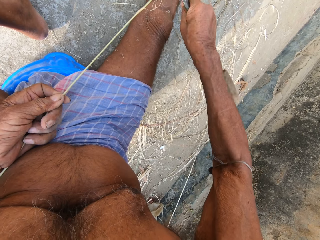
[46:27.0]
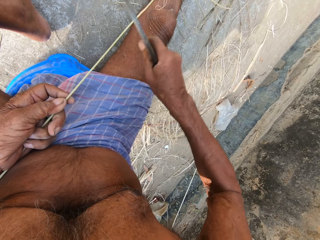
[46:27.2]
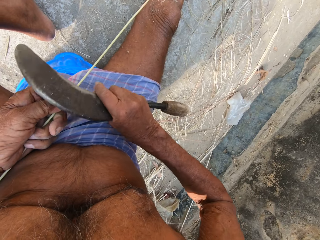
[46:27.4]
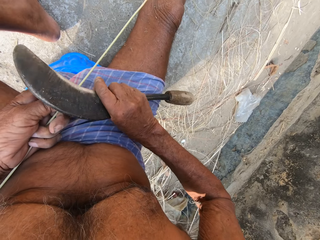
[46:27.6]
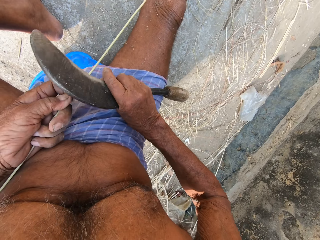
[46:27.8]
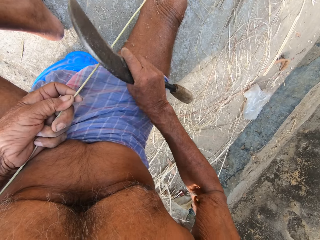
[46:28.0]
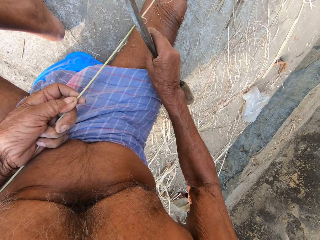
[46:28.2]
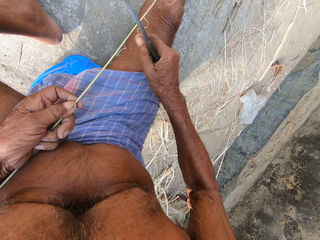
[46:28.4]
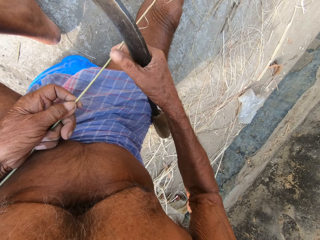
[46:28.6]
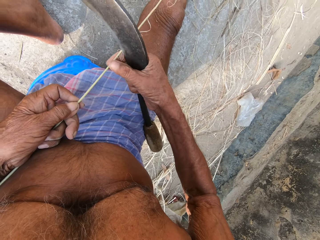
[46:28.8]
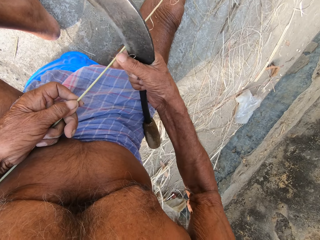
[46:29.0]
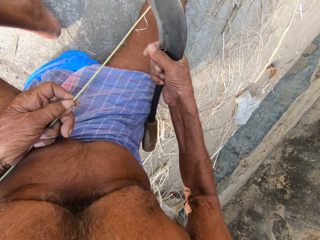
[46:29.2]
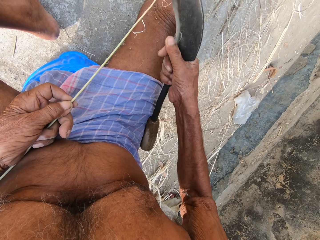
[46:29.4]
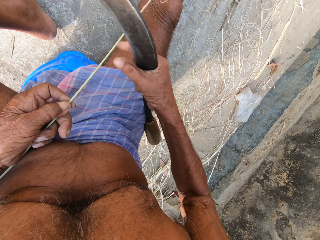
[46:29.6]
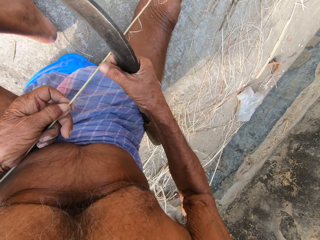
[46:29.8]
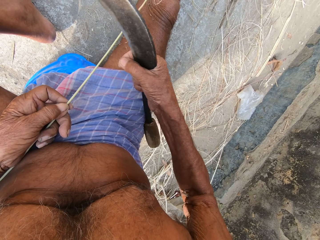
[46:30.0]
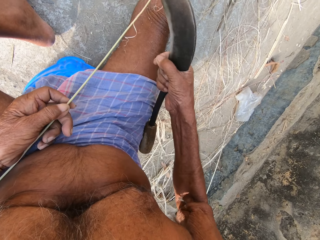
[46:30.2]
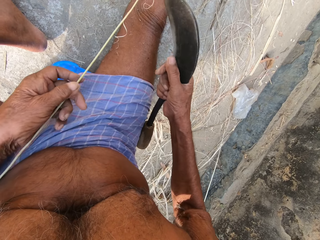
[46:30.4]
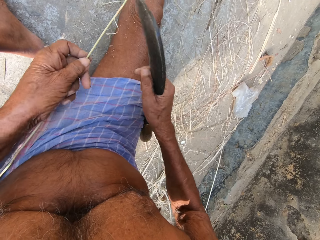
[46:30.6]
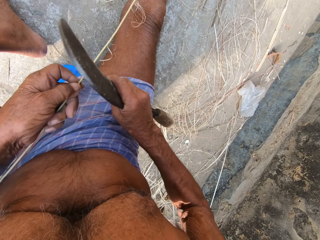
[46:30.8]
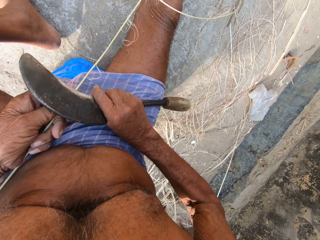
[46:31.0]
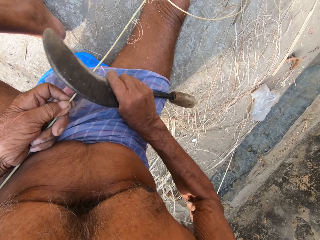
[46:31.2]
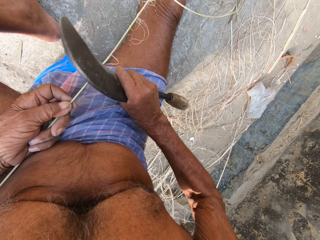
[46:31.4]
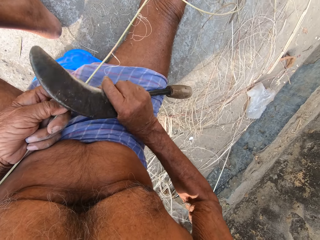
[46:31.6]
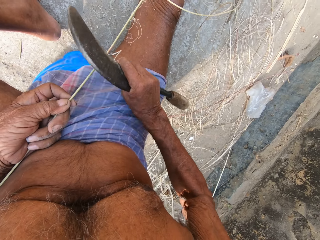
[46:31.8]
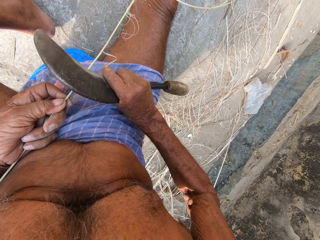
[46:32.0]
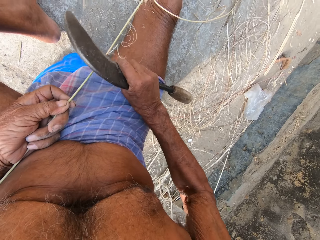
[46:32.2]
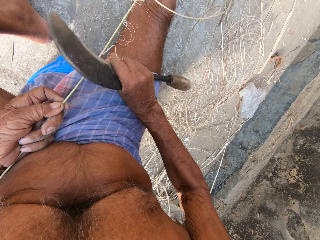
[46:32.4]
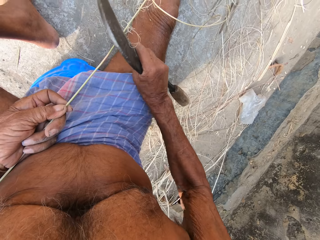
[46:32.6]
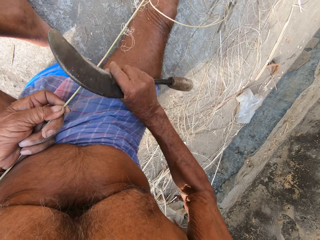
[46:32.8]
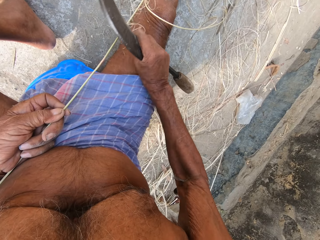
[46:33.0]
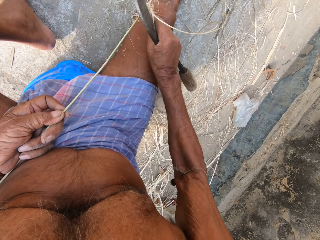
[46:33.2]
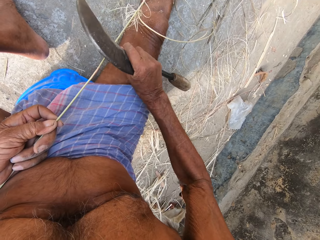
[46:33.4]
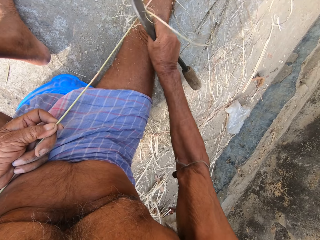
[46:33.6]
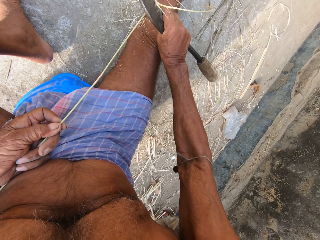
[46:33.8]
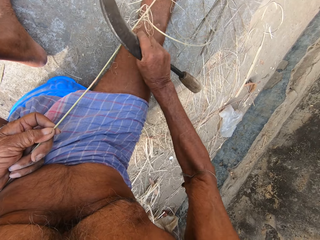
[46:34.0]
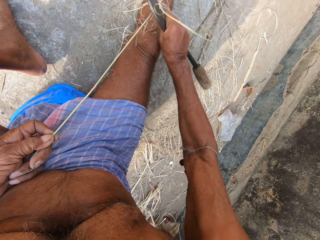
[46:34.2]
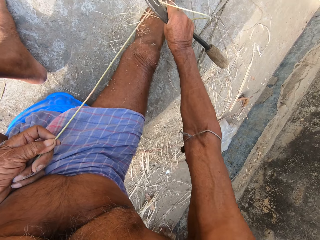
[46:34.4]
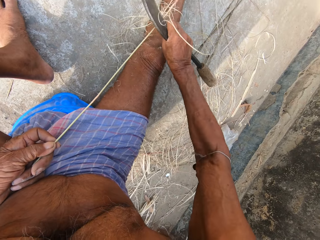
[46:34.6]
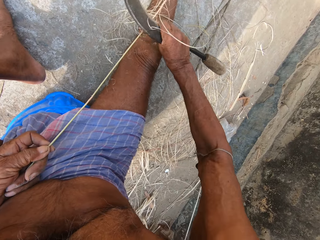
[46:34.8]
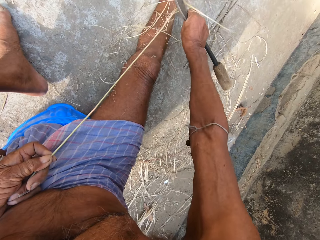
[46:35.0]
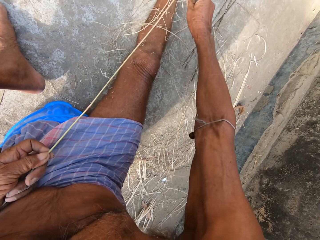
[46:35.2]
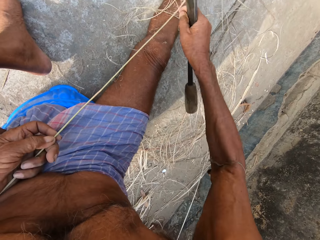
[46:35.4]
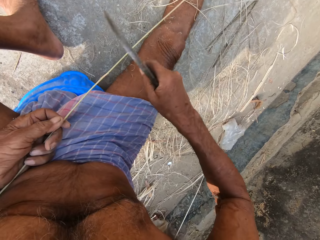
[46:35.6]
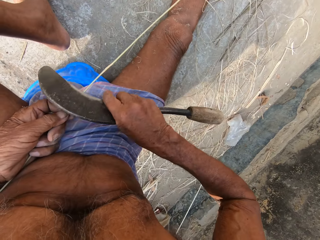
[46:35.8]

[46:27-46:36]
The camera wearer removes strands of twig from the twig with his right hand. He trims the twig with a sickle in his right hand.

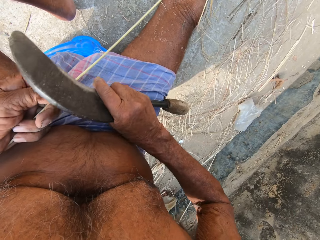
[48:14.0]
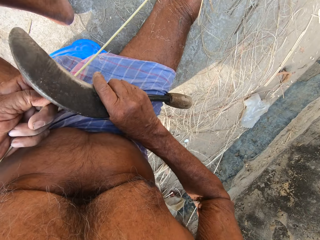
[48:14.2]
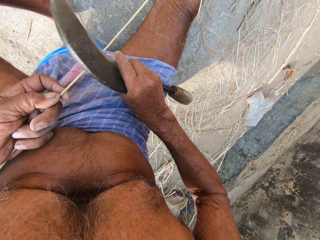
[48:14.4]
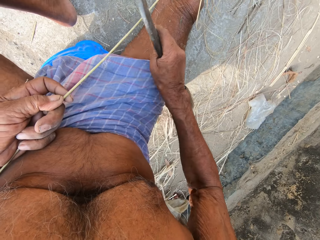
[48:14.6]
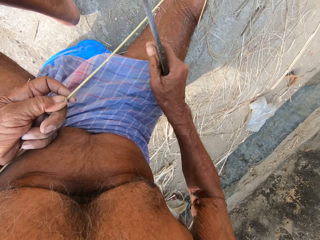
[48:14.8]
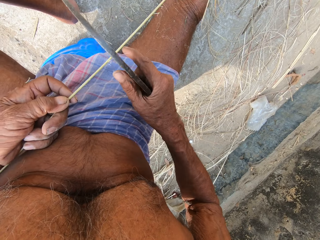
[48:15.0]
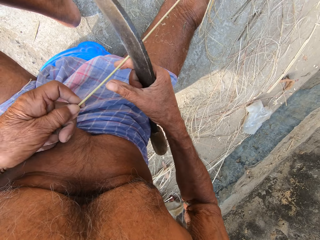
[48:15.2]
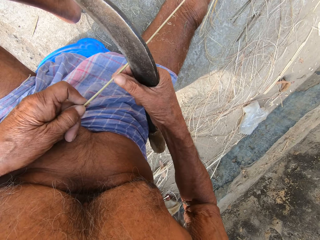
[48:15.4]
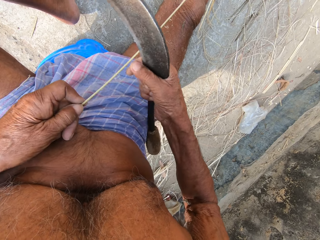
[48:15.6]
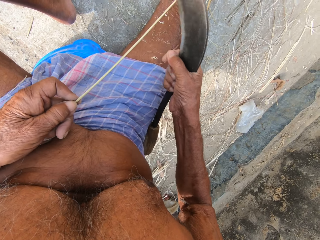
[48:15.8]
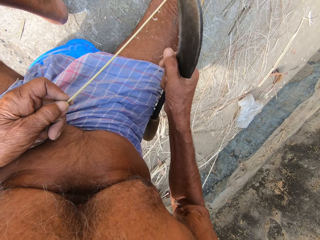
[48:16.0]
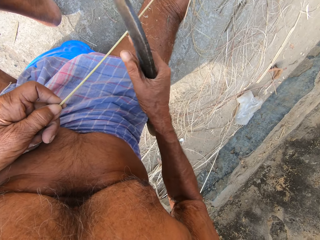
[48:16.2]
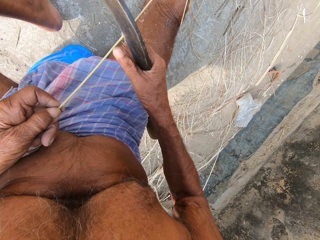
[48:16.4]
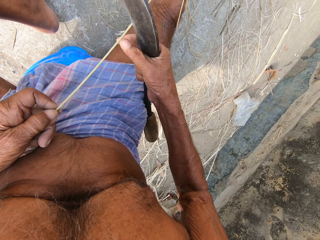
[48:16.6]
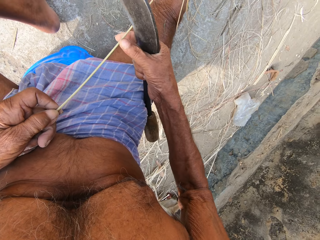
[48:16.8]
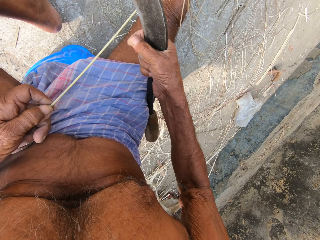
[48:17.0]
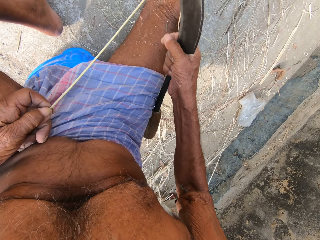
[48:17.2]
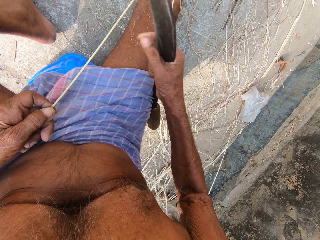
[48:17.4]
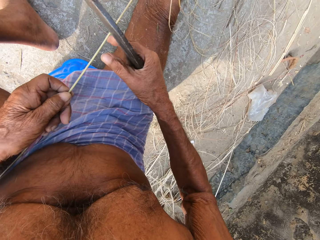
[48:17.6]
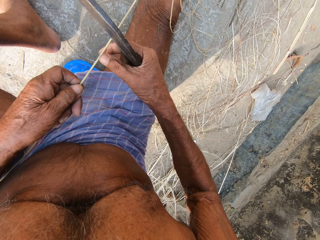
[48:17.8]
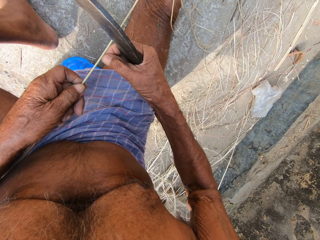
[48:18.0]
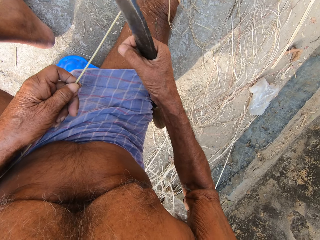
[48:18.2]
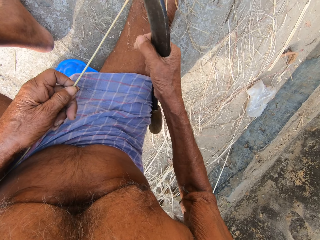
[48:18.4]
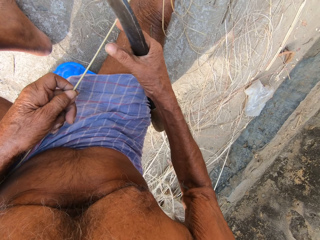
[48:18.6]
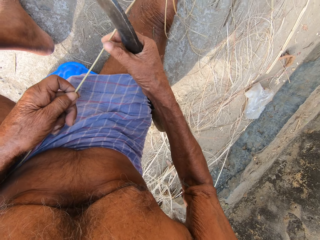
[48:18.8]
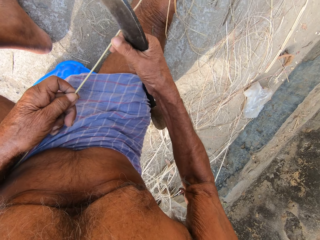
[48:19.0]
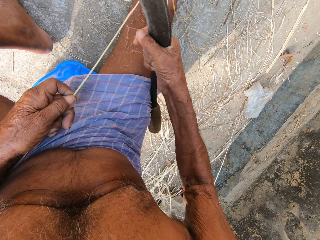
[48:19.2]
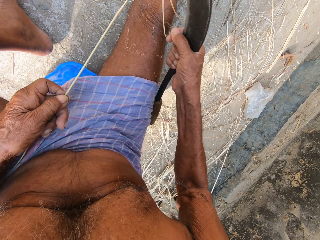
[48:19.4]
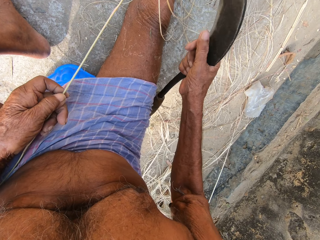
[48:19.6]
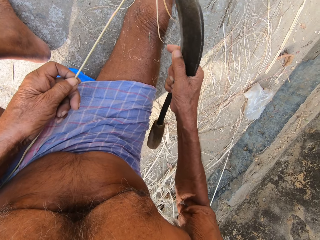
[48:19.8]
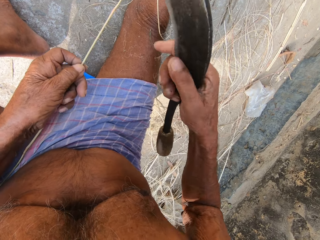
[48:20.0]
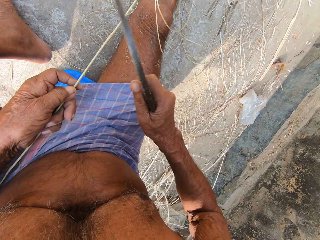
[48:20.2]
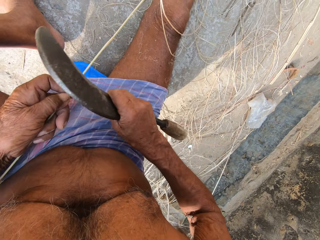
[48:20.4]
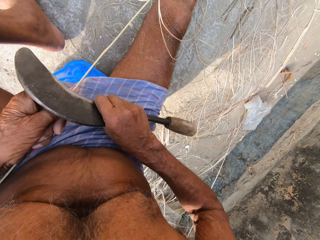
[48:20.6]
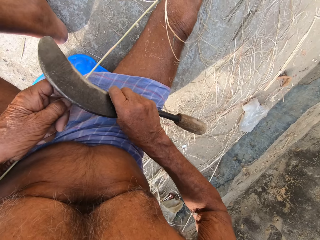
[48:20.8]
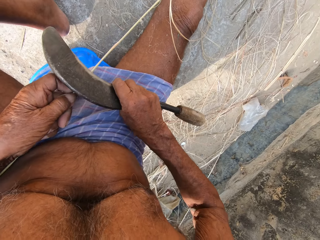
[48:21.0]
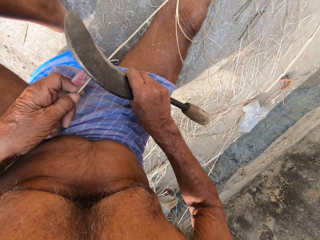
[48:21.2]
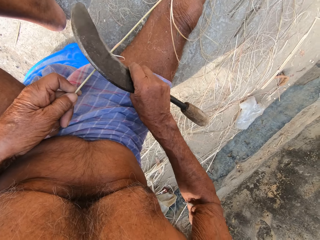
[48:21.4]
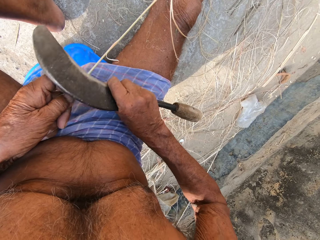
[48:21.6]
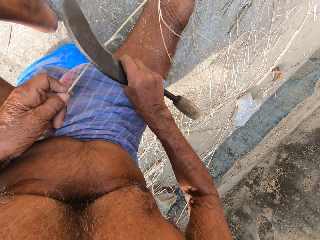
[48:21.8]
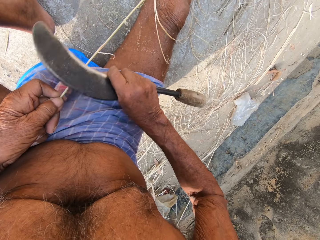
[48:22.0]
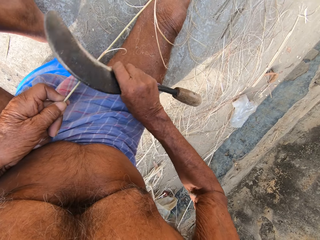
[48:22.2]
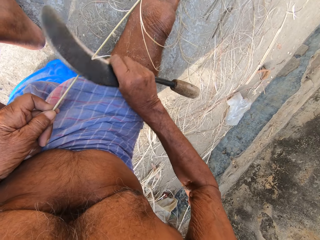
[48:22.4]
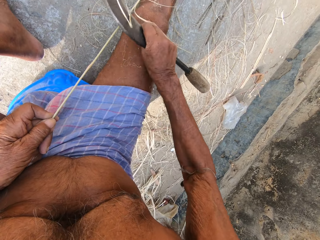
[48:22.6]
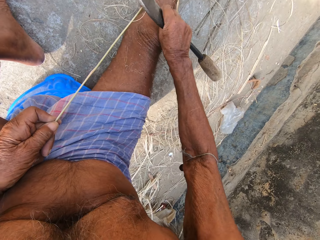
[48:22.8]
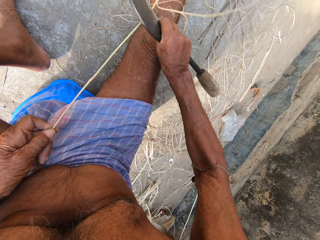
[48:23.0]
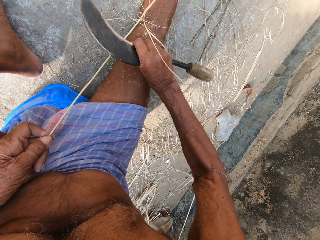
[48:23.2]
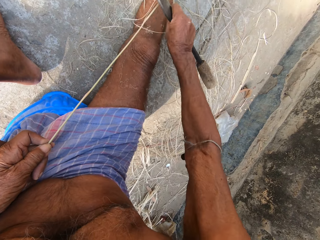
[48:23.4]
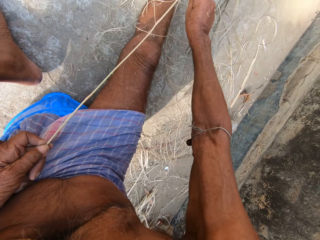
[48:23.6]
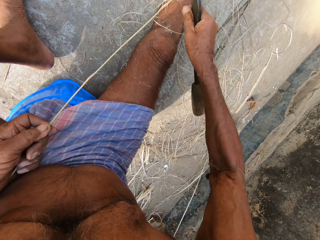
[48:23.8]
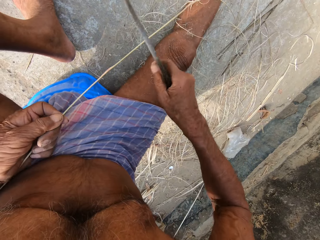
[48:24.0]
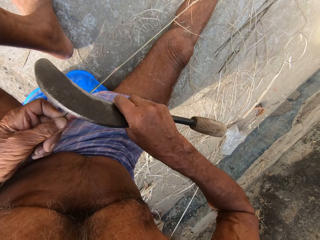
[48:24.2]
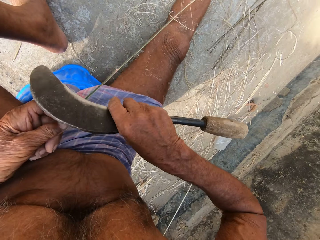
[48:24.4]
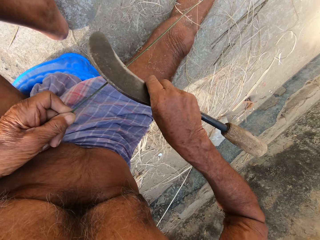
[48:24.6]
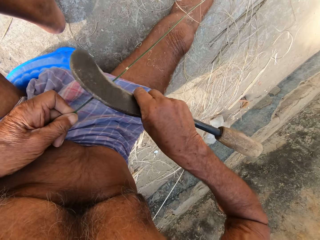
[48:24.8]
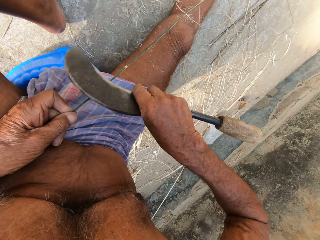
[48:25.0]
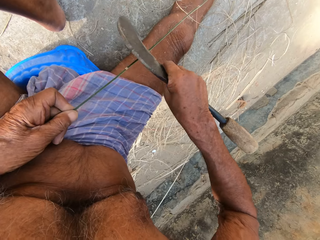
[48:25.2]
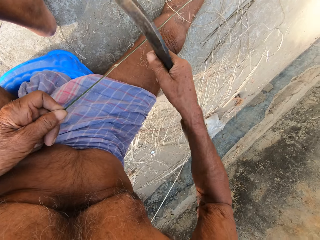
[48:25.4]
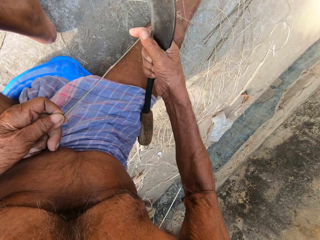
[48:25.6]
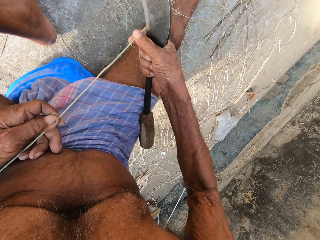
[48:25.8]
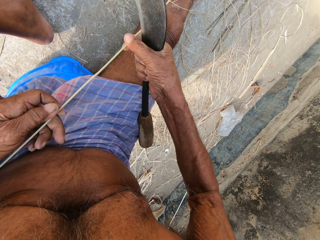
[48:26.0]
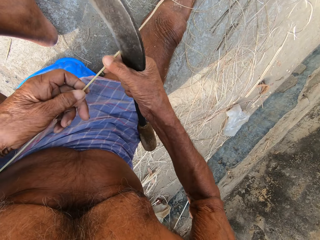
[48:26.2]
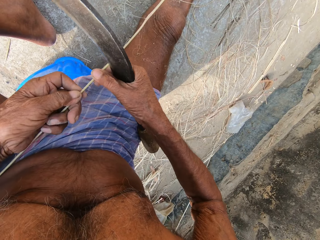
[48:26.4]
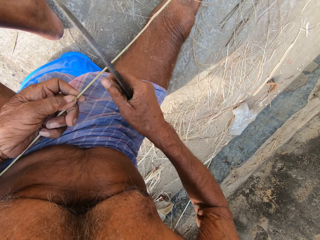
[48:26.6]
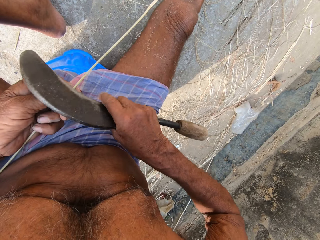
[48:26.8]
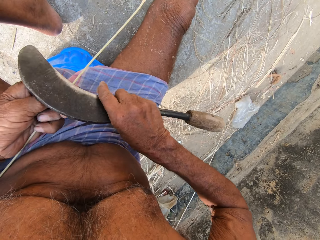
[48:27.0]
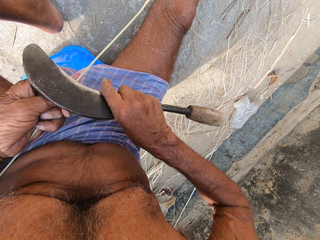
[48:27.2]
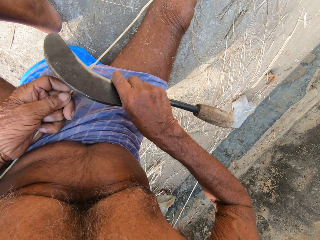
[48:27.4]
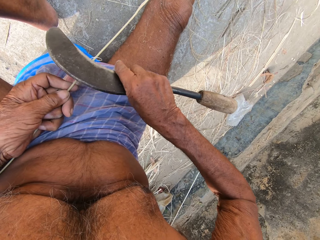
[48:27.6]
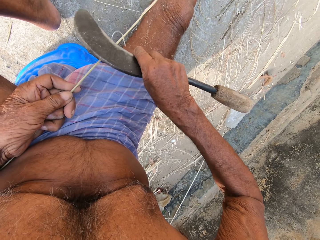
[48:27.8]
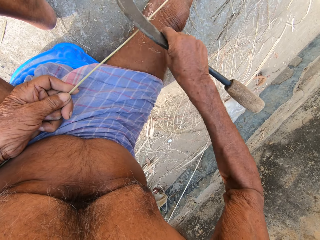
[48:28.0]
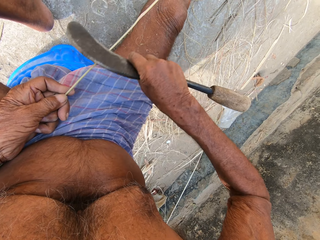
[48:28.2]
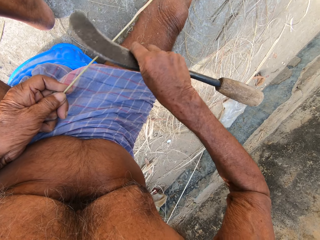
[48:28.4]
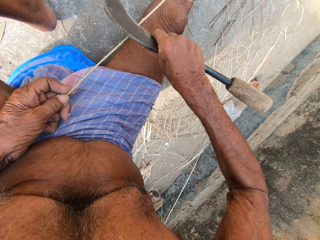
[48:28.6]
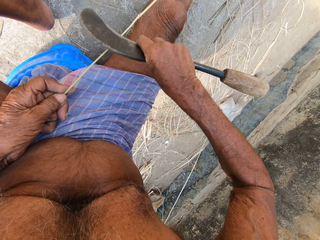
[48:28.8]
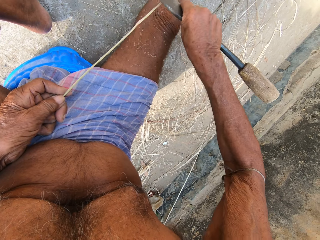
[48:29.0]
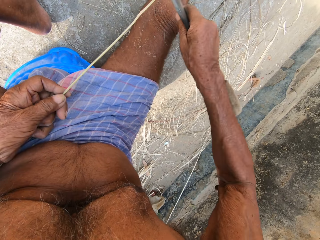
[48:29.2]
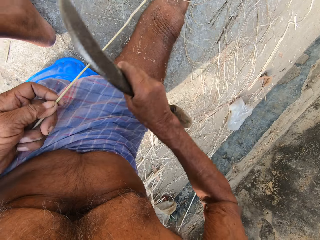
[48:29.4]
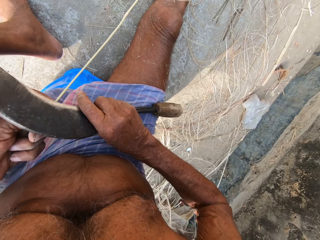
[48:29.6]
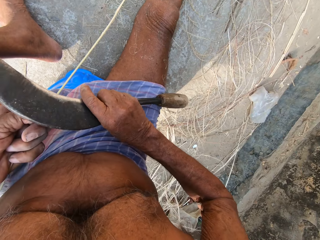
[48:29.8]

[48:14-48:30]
The camera wearer removes strands of twig from the twig with his right hand. He trims the twig with a sickle in his right hand.
